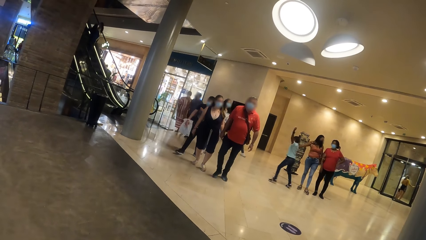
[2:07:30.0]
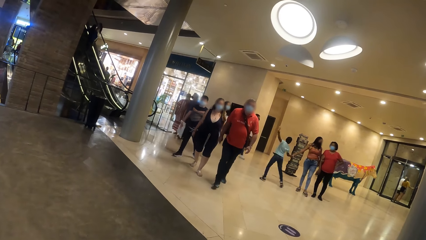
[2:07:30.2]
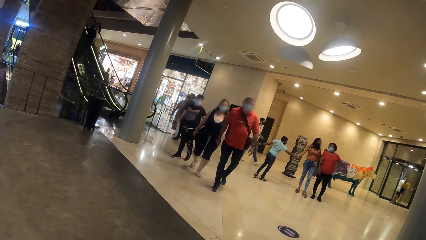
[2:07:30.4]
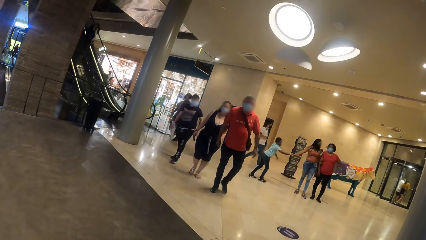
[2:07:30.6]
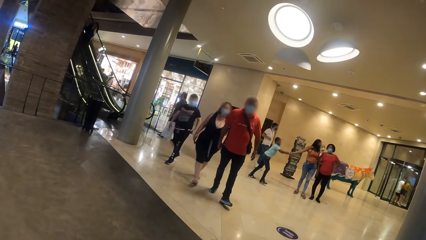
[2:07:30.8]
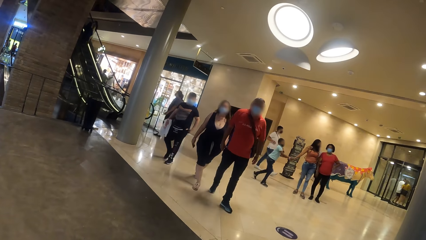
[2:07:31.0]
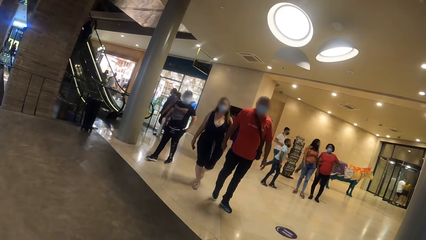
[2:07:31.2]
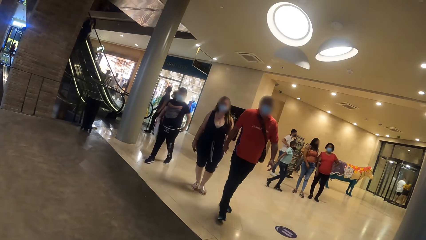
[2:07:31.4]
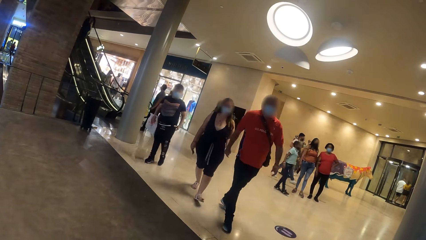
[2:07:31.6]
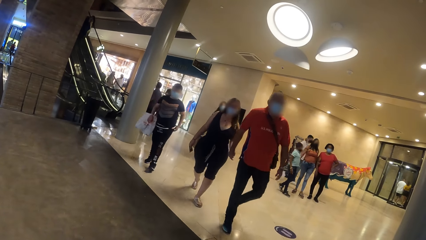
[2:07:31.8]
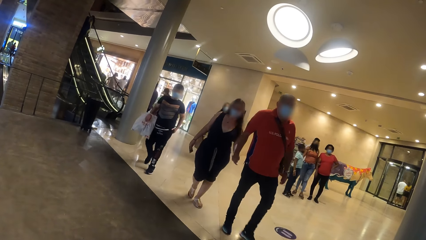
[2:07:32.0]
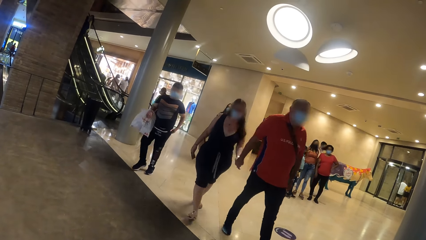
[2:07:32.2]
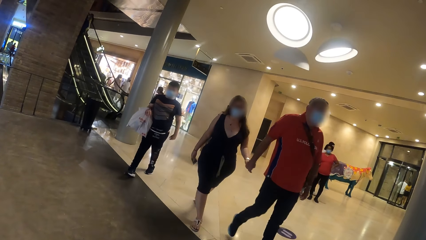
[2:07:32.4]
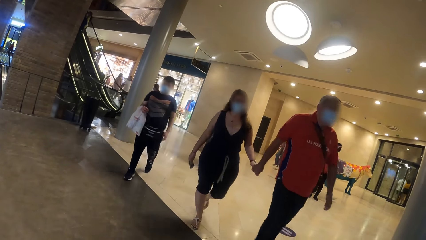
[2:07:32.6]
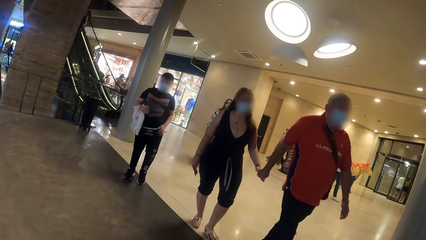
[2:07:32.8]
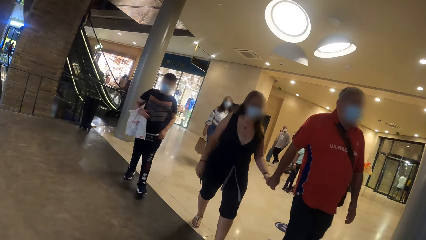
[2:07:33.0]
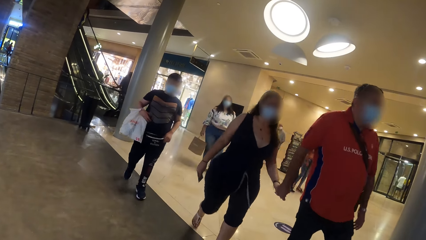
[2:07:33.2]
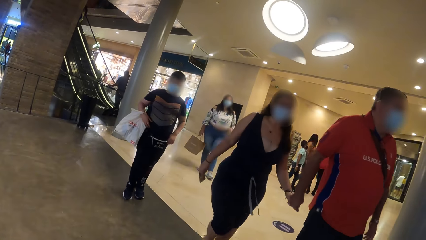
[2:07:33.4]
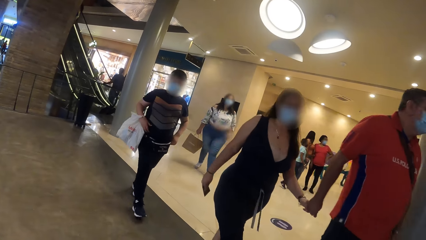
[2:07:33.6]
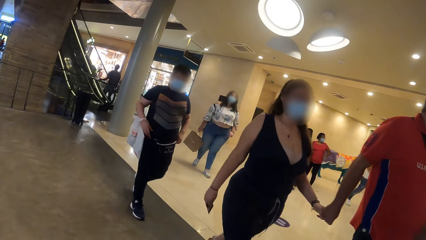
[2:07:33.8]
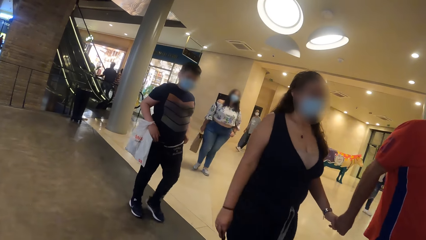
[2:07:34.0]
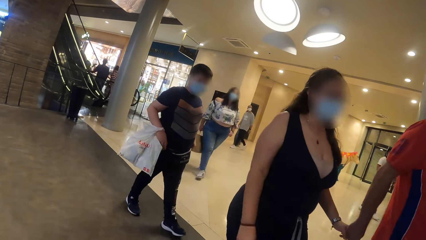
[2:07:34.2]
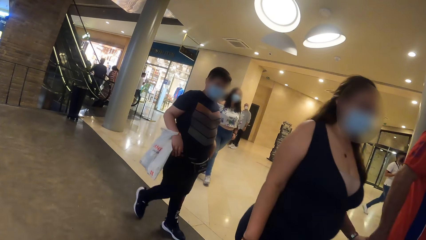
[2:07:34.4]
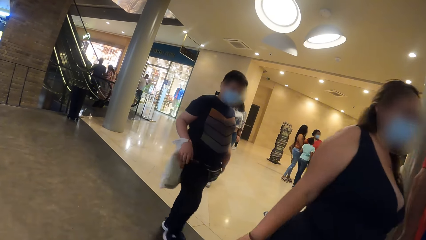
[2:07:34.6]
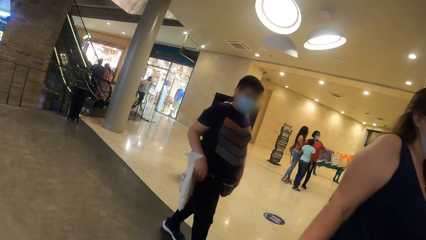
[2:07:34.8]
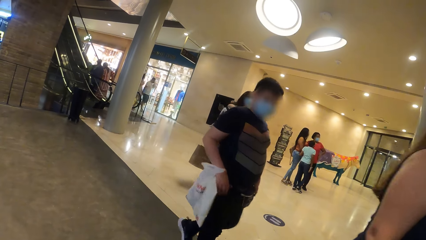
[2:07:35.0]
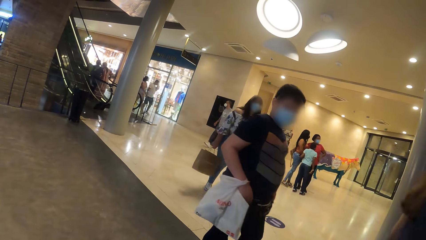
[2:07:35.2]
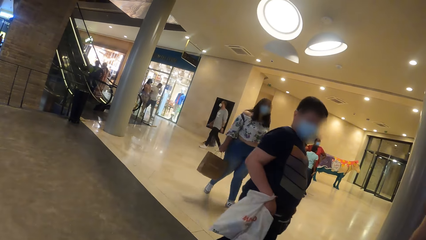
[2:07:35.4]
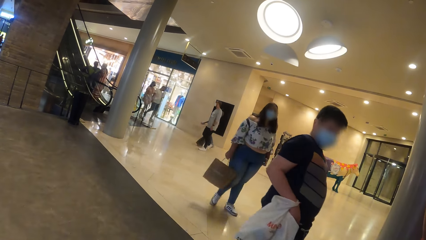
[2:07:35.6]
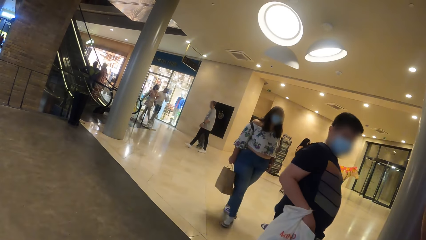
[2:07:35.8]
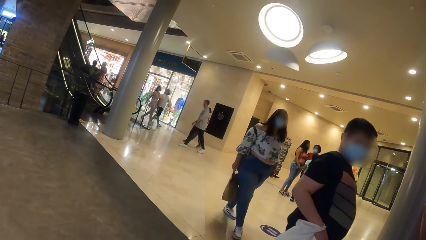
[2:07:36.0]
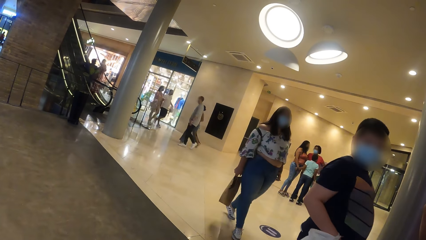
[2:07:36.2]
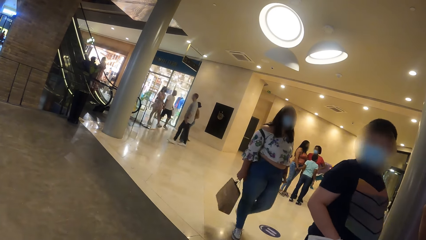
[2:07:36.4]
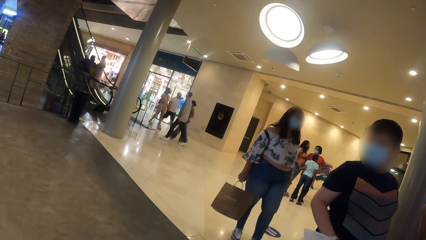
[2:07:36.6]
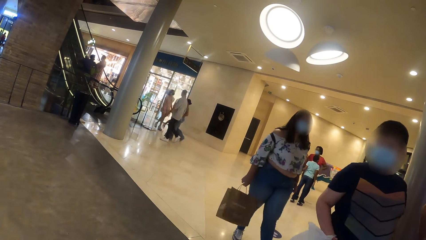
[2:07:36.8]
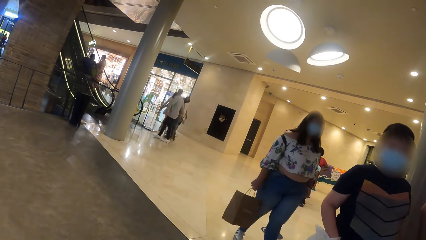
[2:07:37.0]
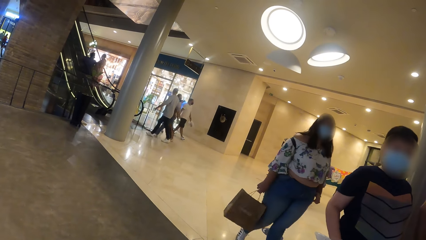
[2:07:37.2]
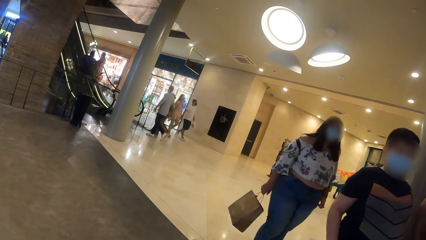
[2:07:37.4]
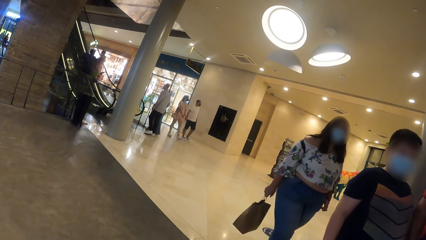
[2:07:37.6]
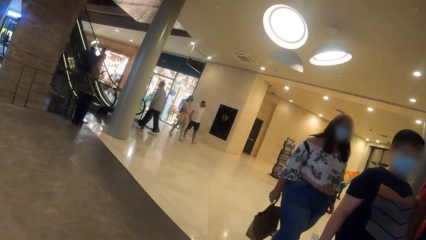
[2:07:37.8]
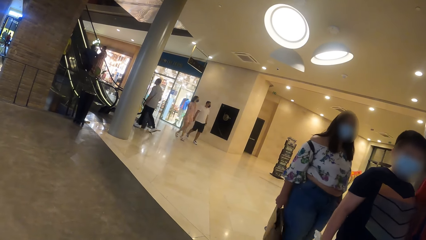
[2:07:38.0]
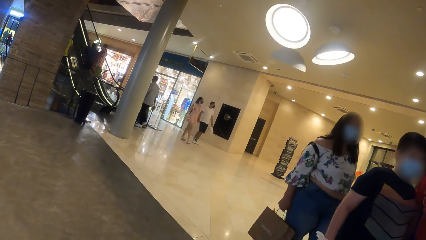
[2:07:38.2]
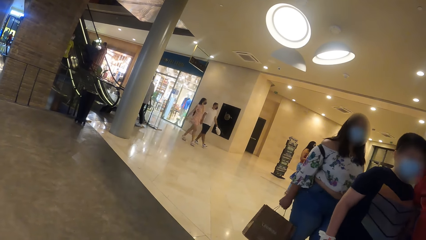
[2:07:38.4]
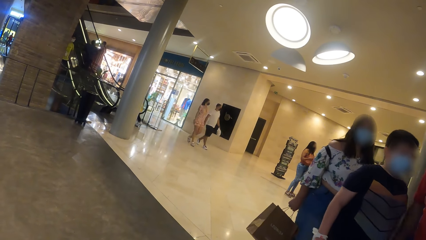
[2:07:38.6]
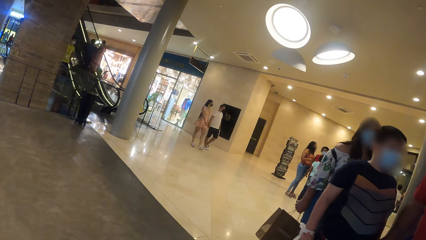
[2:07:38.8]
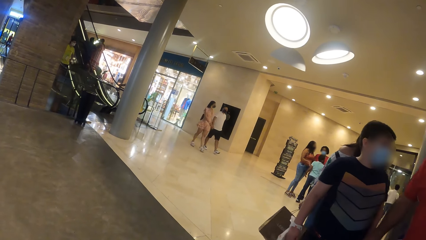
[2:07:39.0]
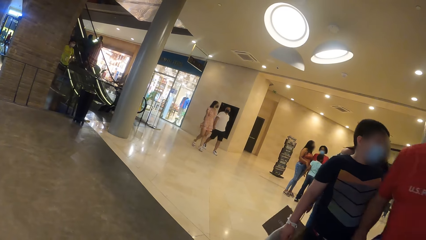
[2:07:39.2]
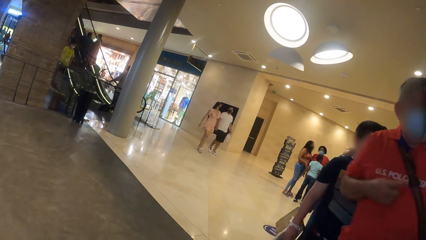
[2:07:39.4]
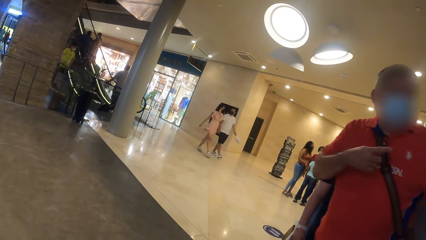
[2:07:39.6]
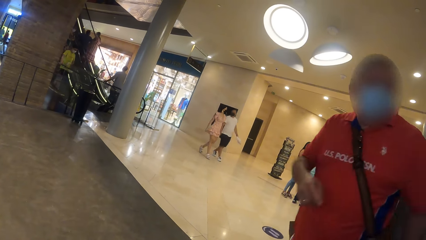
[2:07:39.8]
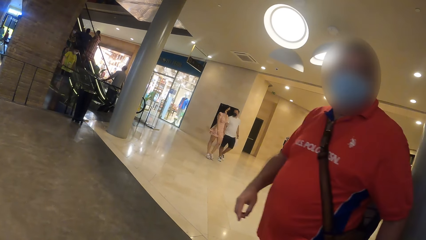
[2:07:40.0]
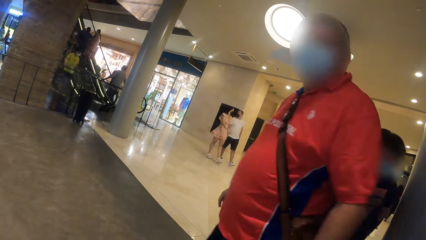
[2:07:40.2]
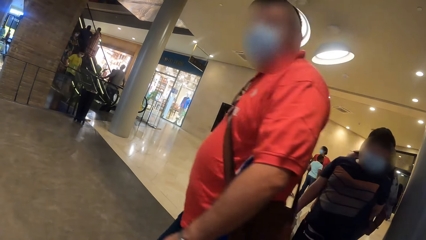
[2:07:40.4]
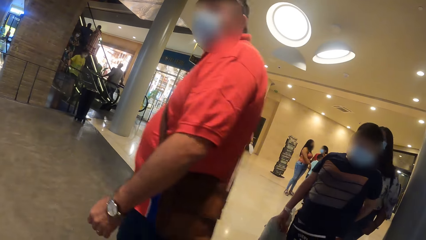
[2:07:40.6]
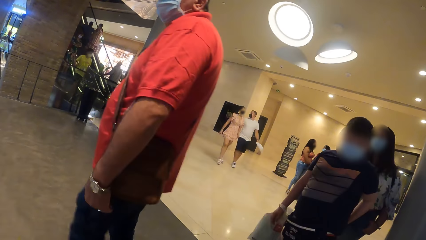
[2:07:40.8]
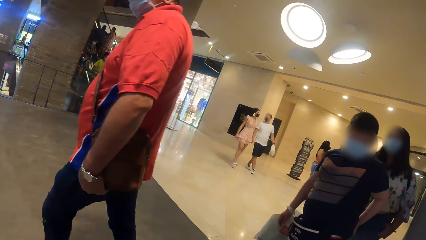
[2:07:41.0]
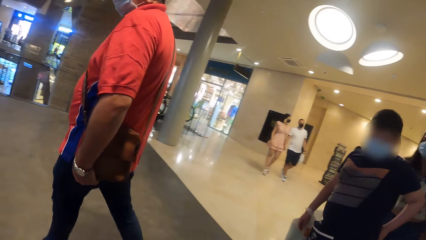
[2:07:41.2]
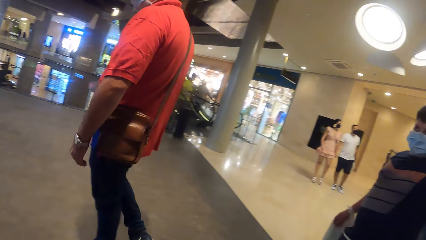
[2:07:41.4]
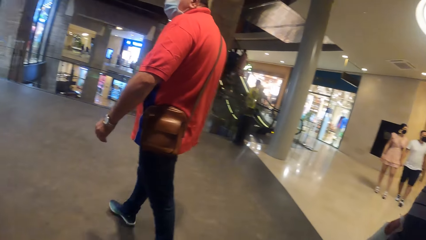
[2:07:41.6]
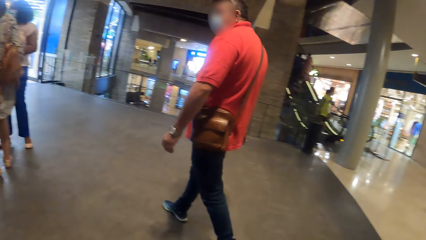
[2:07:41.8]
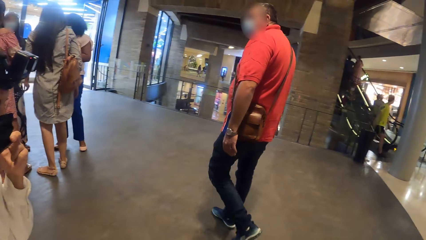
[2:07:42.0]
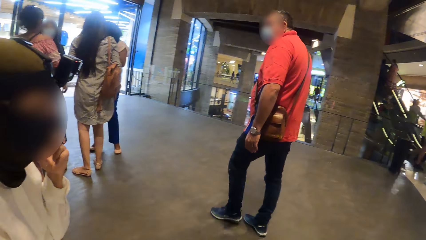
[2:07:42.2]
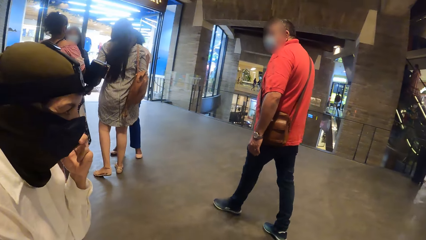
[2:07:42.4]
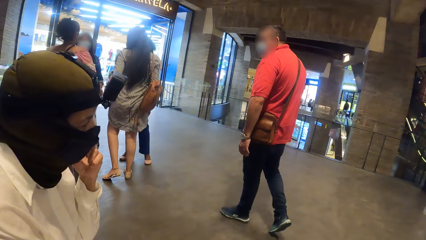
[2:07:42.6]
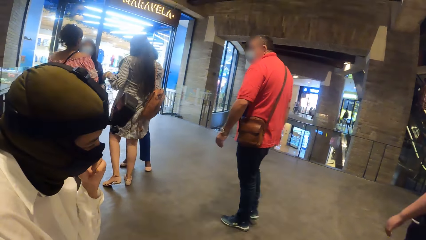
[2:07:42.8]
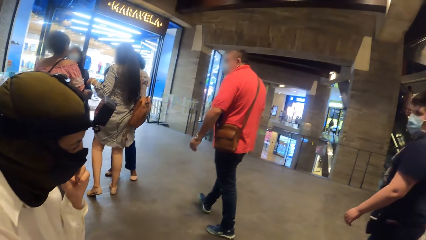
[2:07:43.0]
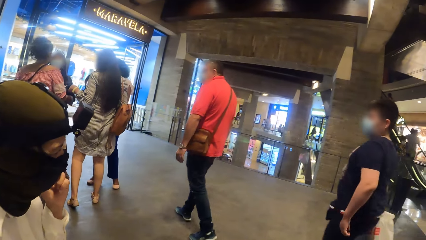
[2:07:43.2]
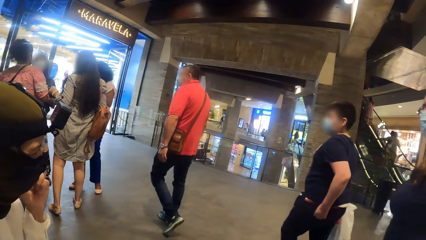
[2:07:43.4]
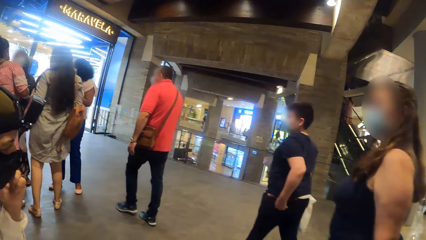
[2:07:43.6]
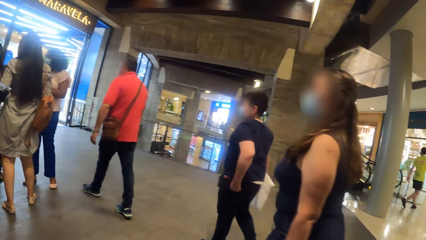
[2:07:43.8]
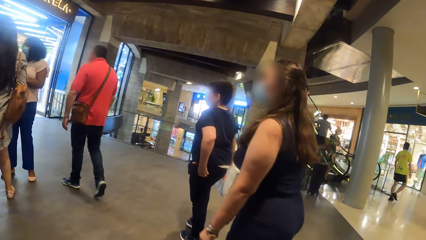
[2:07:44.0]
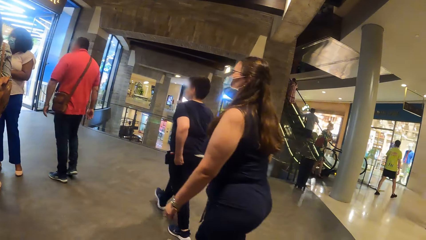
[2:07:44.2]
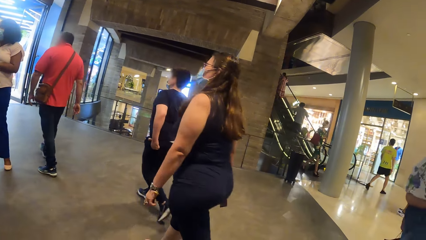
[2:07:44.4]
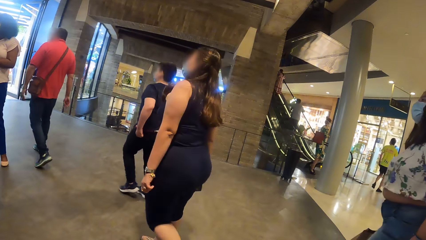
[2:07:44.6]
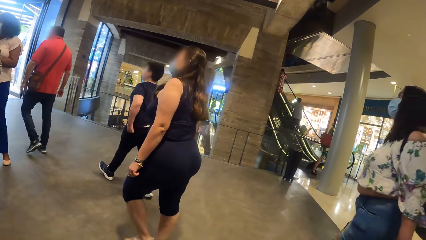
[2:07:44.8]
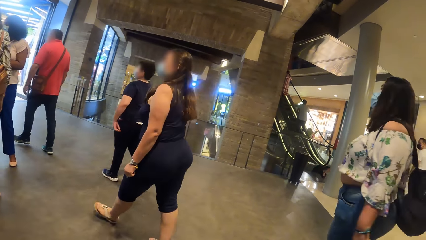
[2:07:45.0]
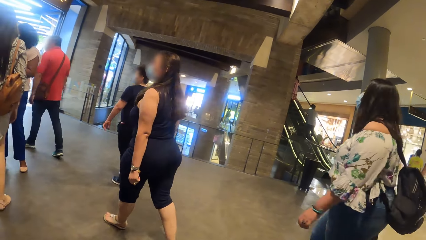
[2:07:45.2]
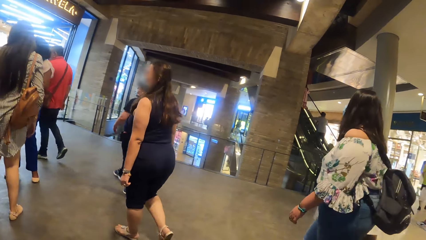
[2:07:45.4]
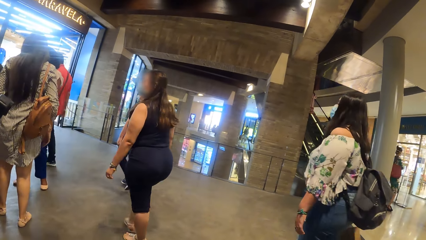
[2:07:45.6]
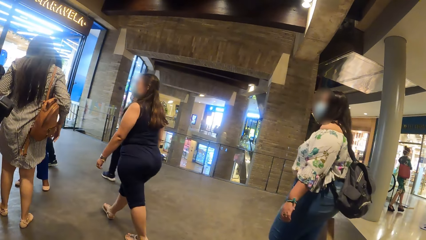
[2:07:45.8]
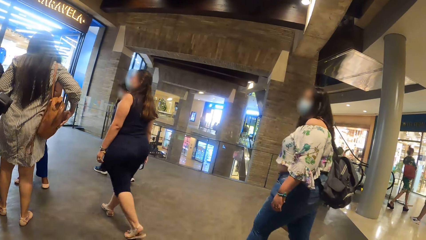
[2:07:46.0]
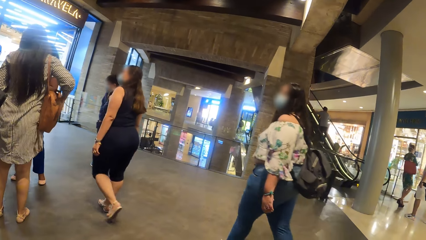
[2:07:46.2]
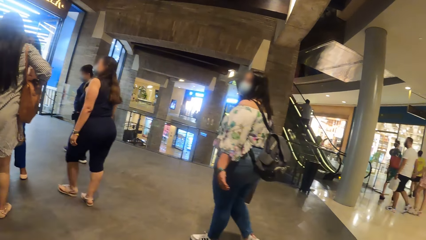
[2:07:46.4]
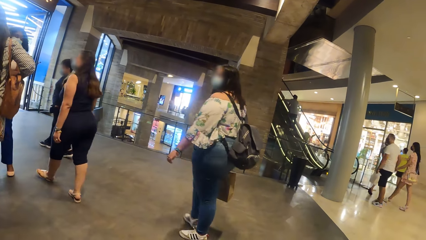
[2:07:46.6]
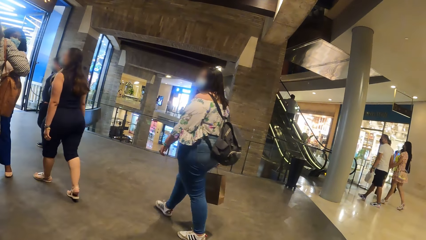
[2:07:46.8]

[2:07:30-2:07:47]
The man walks past the camera wearer. A woman walks past the camera wearer. The camera wearer interacts with the man. They converse with another man. They look around the mall.
